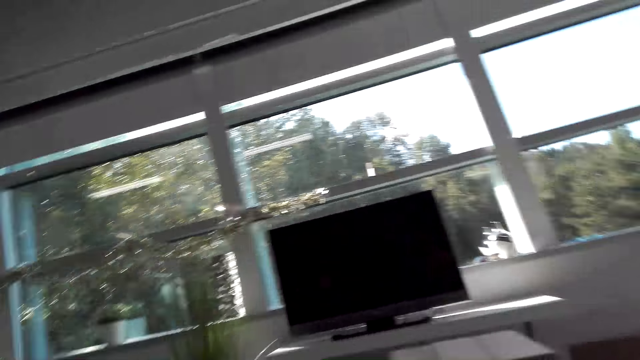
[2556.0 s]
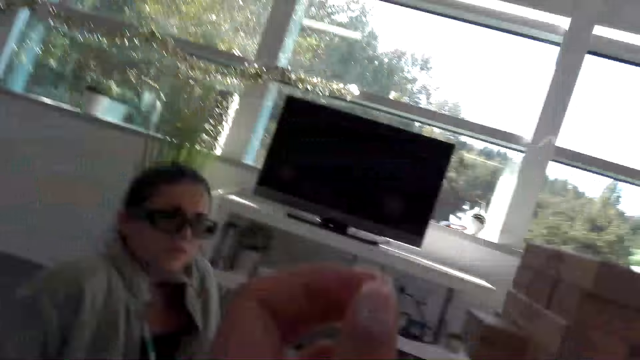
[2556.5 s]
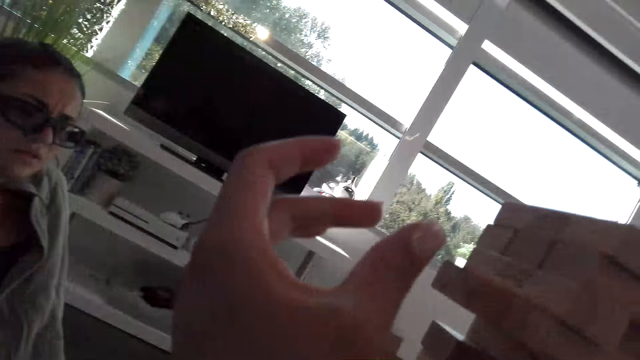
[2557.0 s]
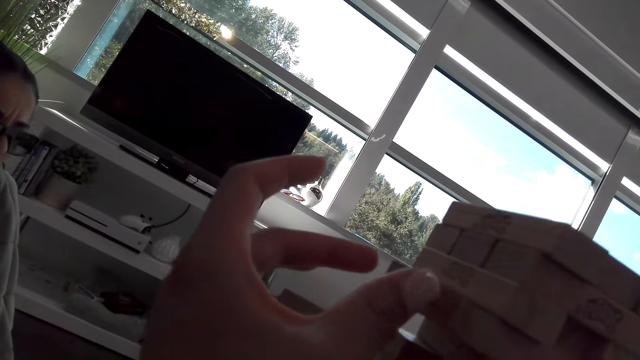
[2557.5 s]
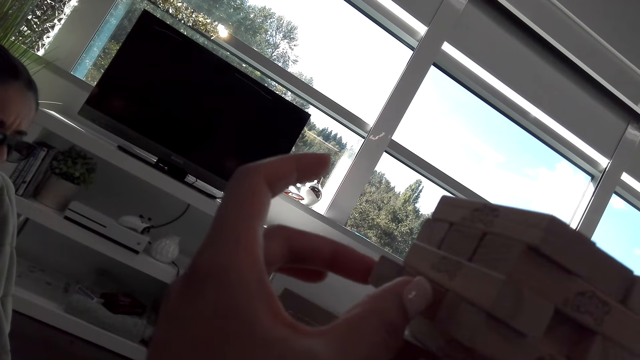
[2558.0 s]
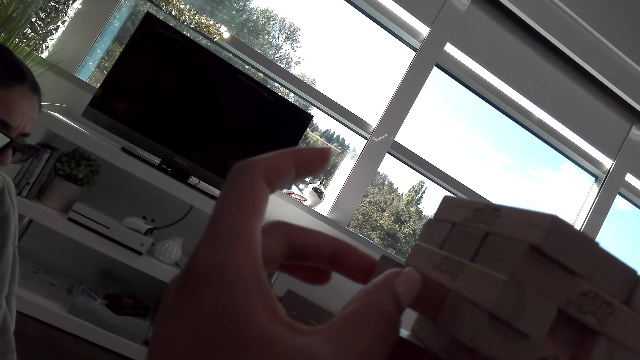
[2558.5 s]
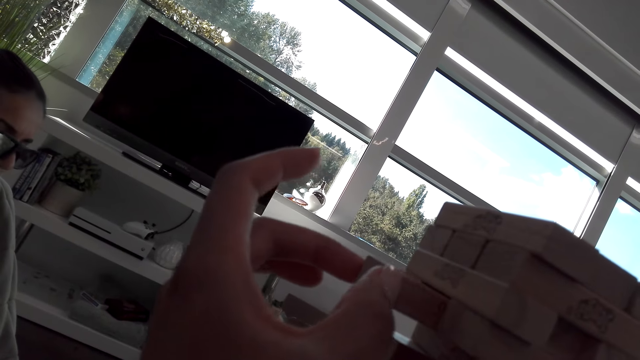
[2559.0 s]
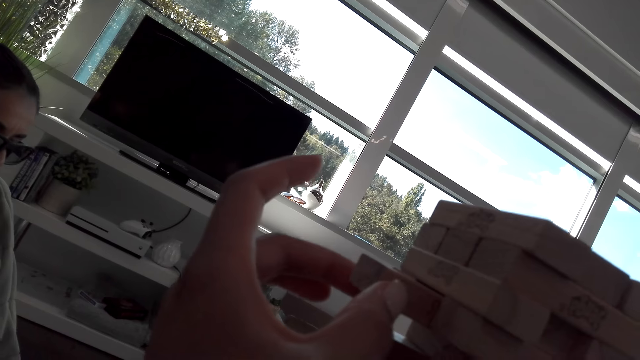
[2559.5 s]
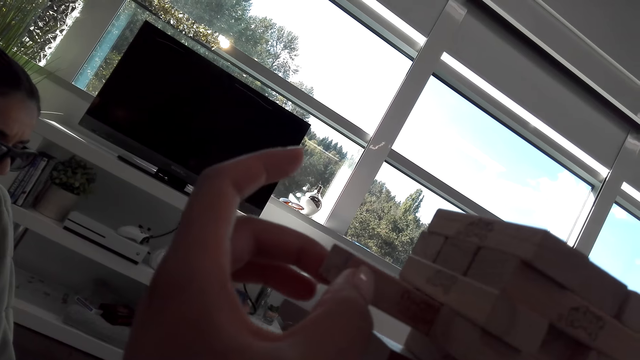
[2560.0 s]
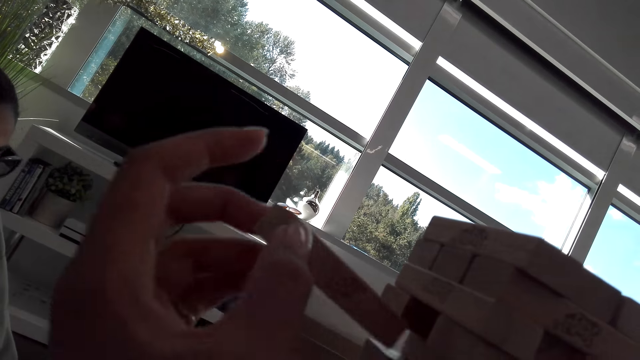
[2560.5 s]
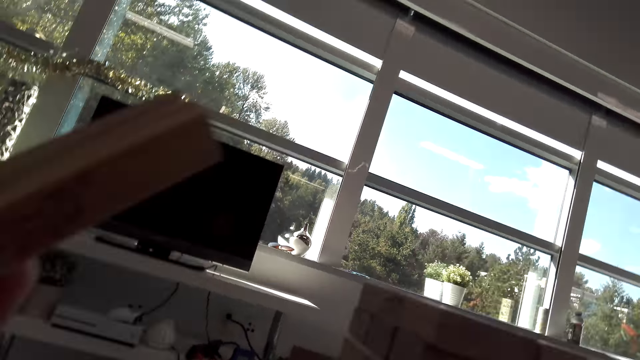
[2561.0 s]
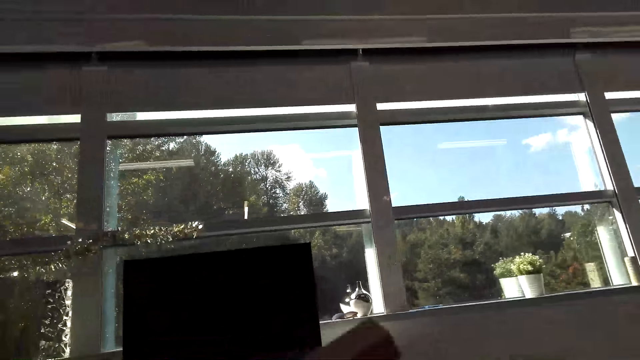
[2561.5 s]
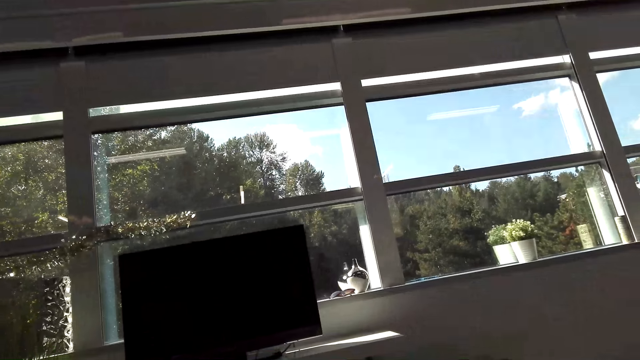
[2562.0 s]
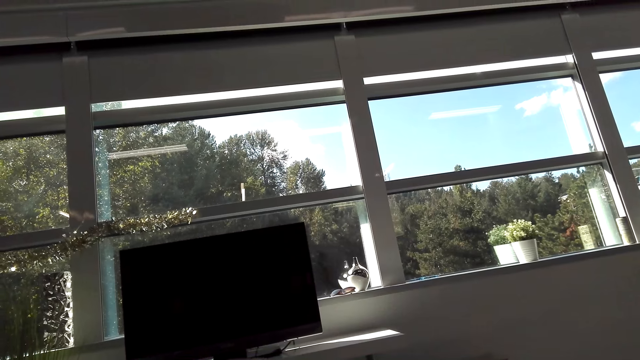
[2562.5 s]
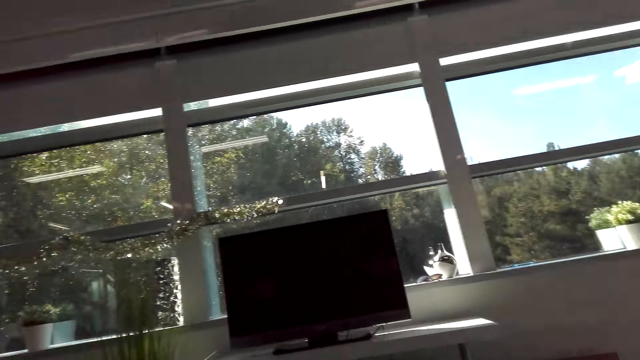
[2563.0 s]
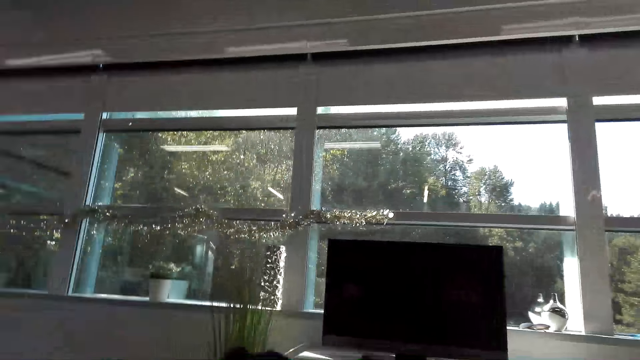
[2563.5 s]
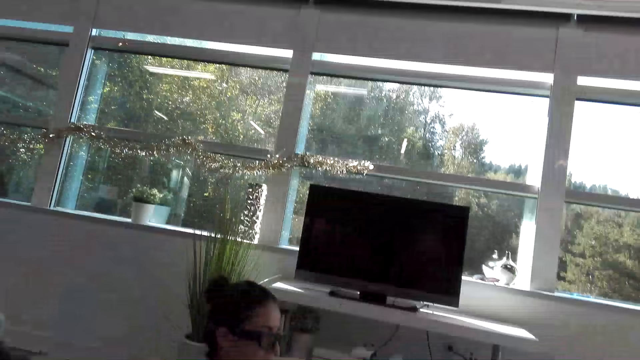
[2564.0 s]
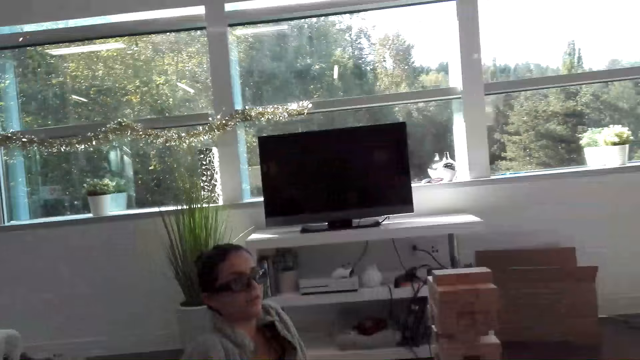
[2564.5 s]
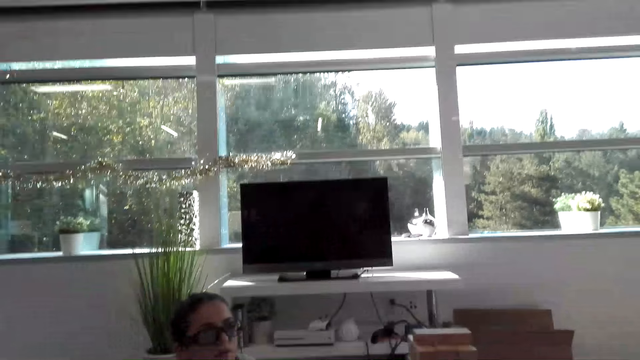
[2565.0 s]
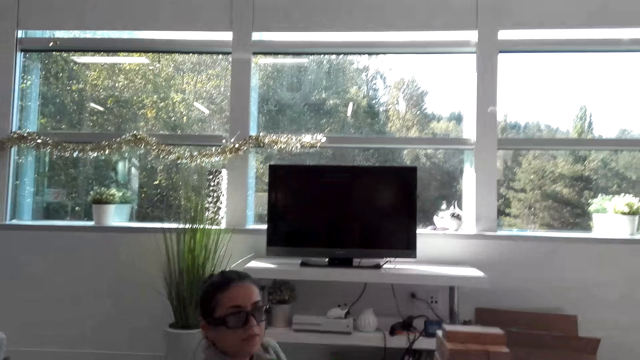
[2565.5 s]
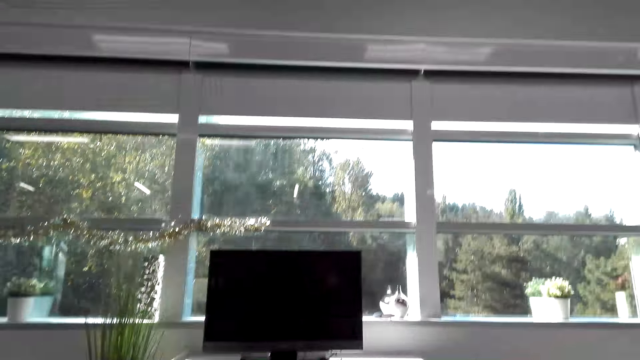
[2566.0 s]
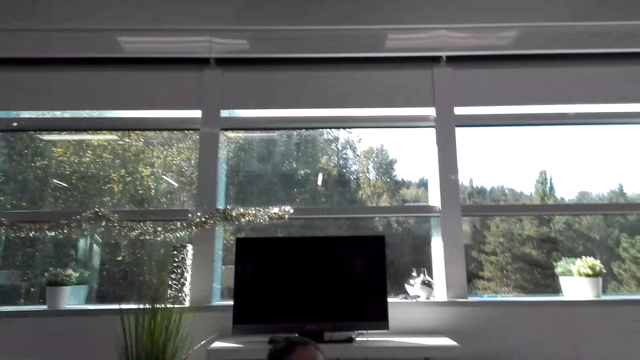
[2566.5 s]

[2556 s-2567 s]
The camera wearer removes the woodblock from the tower wood block. They place the wood block on the tower wood block and look around the room.

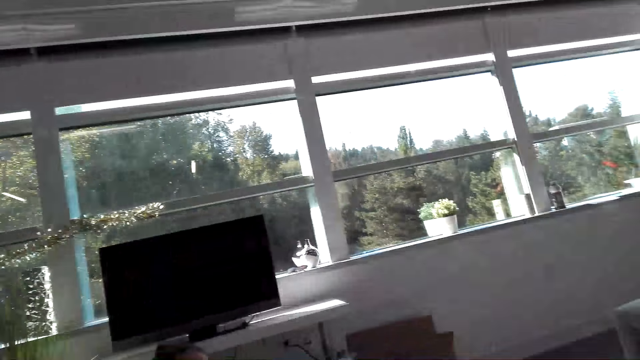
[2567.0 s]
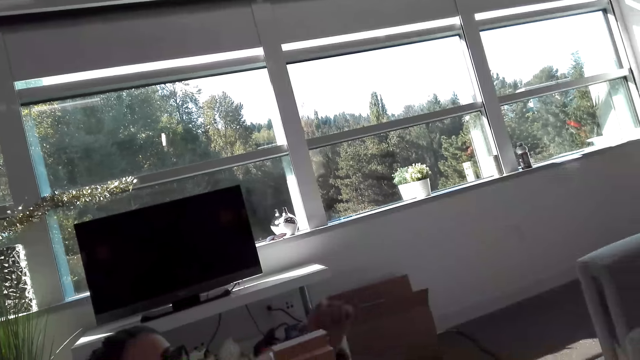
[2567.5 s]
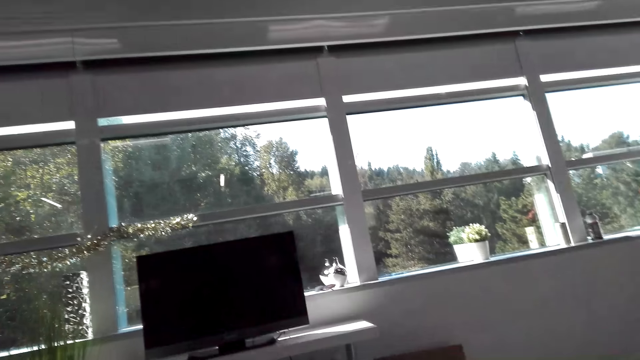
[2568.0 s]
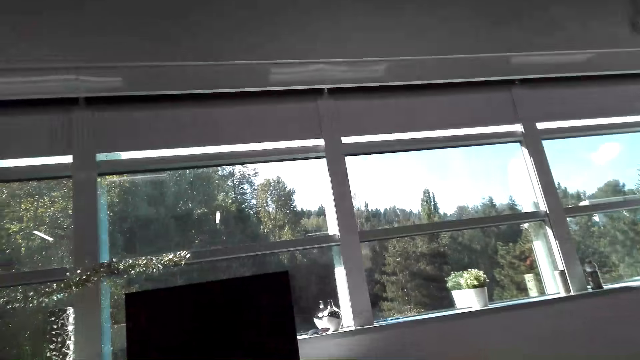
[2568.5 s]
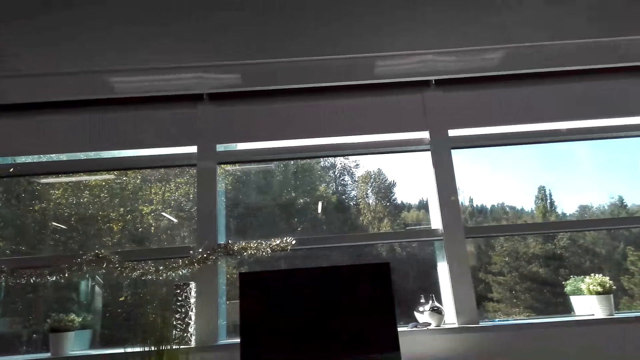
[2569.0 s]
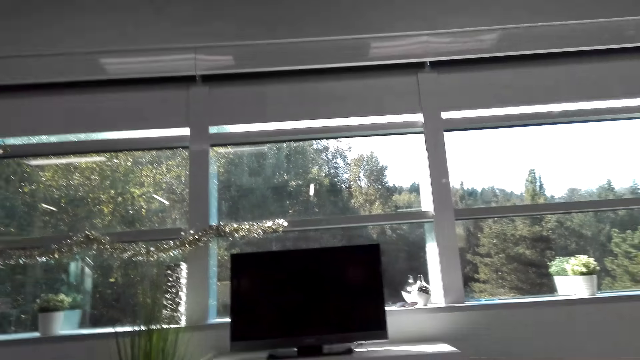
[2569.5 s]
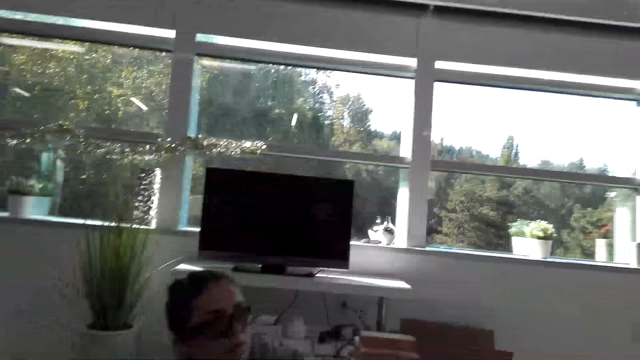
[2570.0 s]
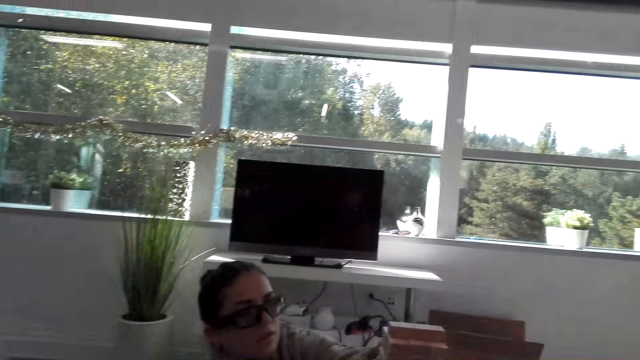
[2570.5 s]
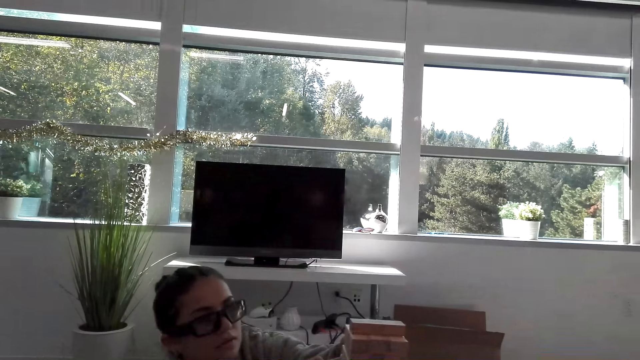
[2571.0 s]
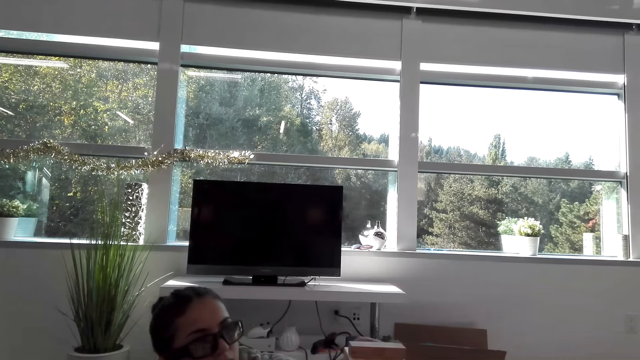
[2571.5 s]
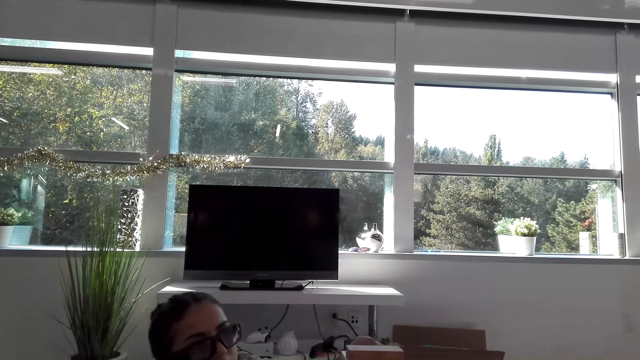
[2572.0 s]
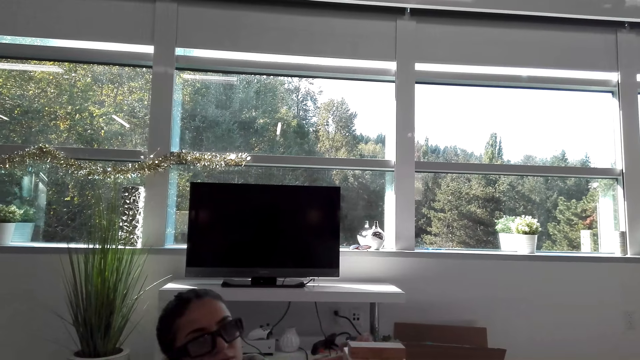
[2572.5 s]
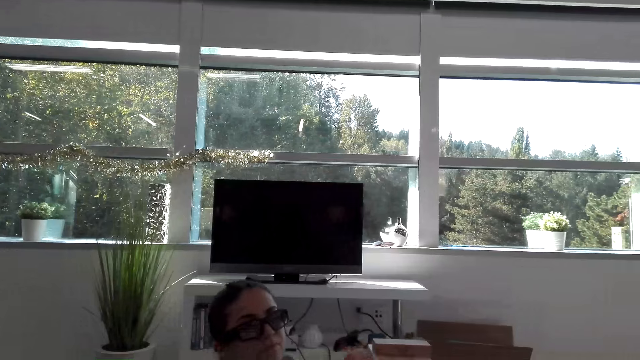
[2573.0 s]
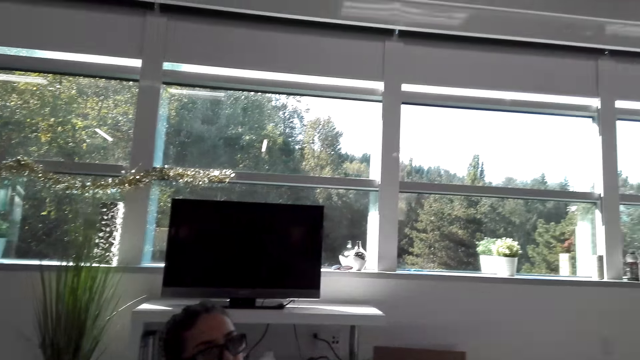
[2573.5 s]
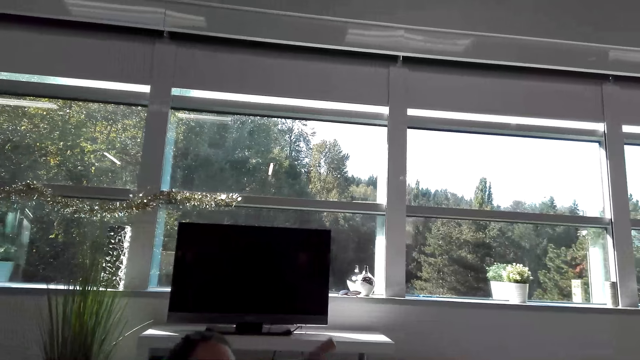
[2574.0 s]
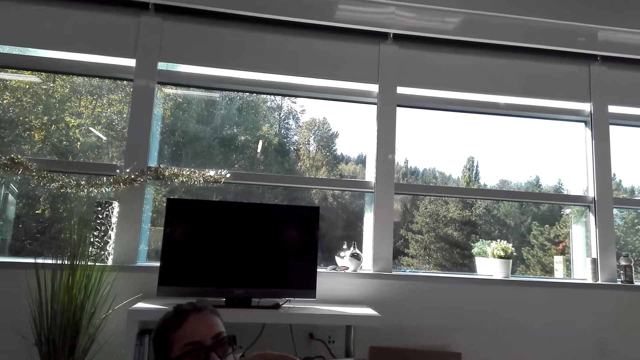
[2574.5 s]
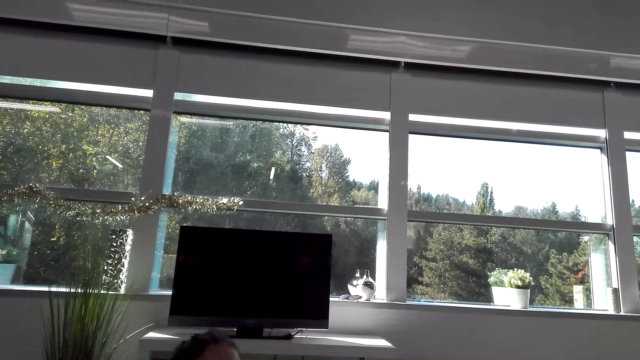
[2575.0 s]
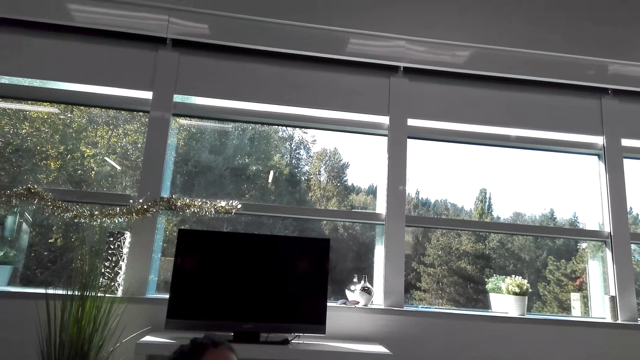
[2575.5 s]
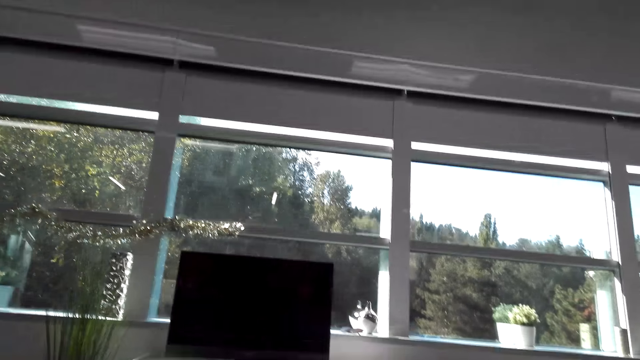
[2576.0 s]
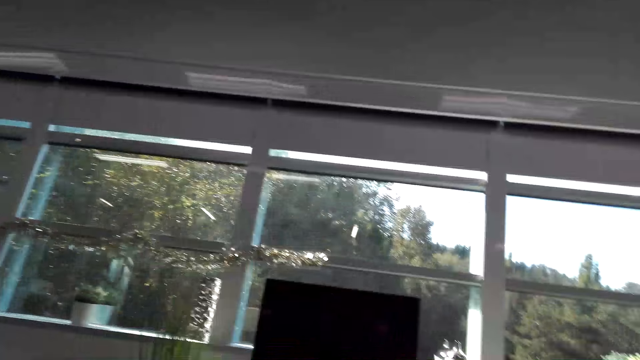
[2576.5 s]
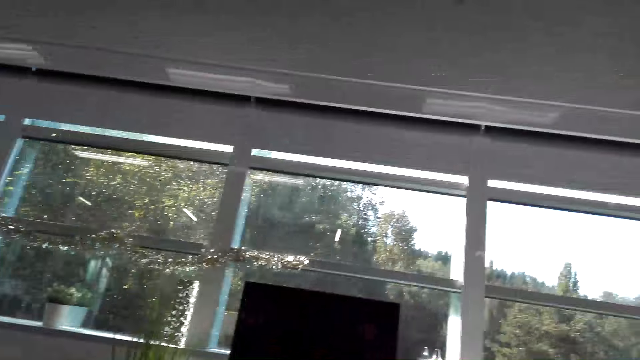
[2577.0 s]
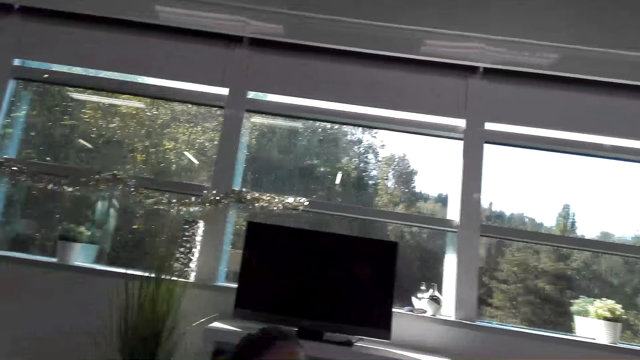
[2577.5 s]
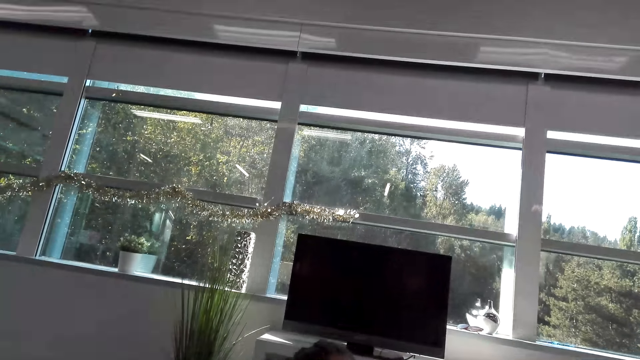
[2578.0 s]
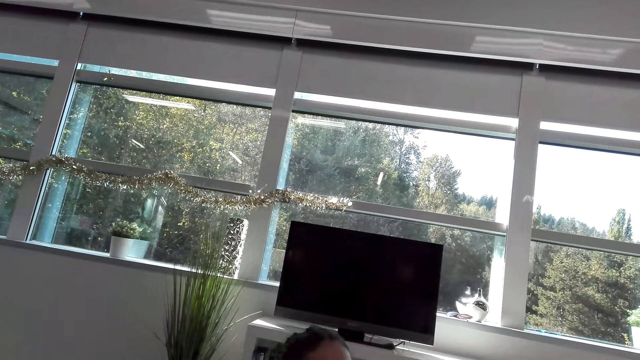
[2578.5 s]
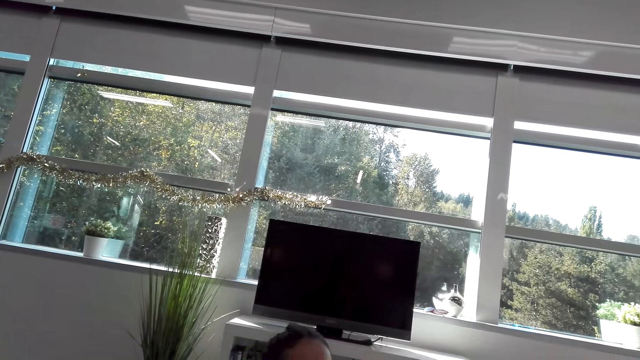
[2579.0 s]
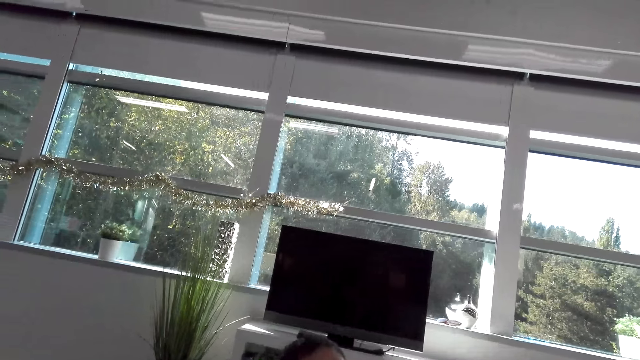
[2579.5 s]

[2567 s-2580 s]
A lady moves her hand. The lady does something. The camera wearer looks around the room. The lady moves her hand. The camera wearer looks around the room.
